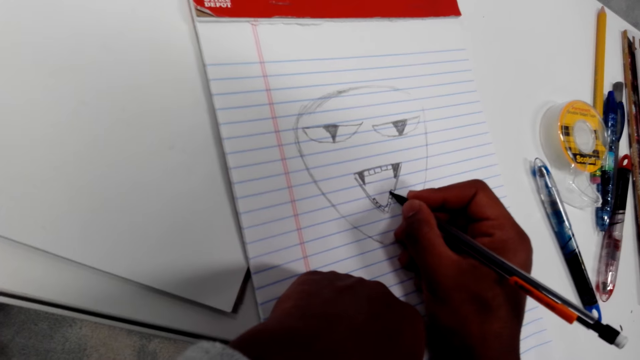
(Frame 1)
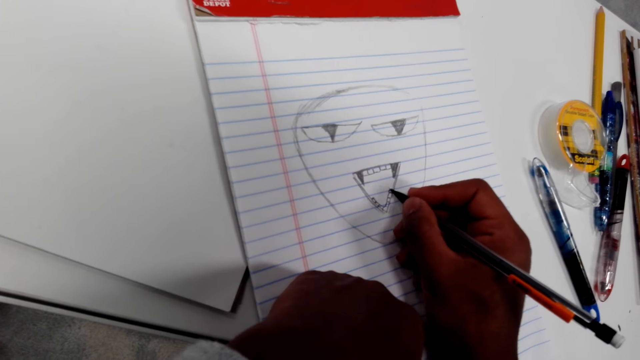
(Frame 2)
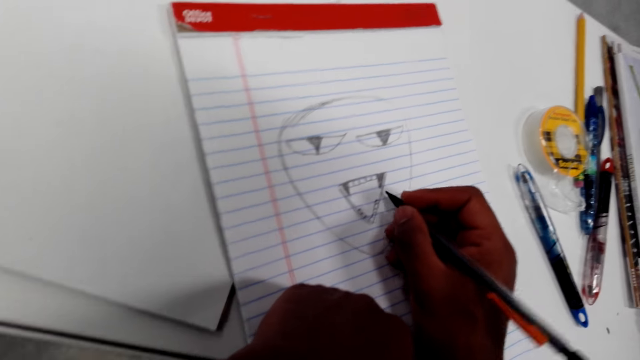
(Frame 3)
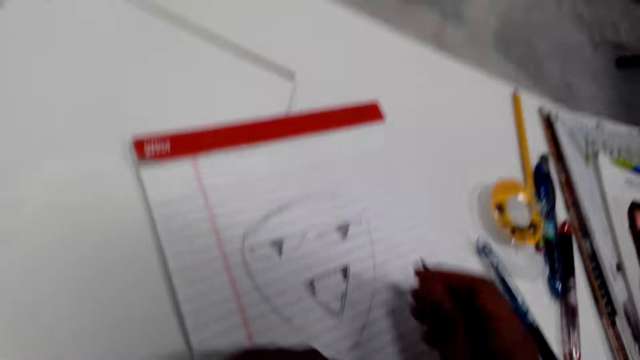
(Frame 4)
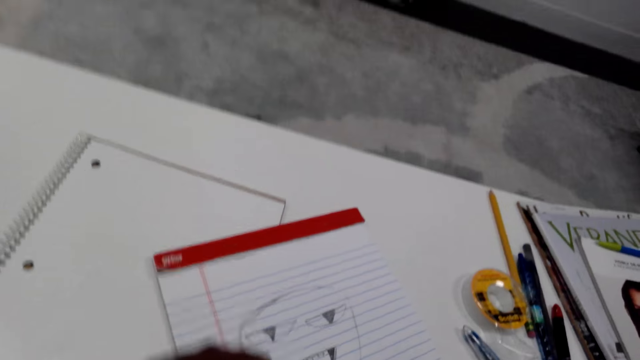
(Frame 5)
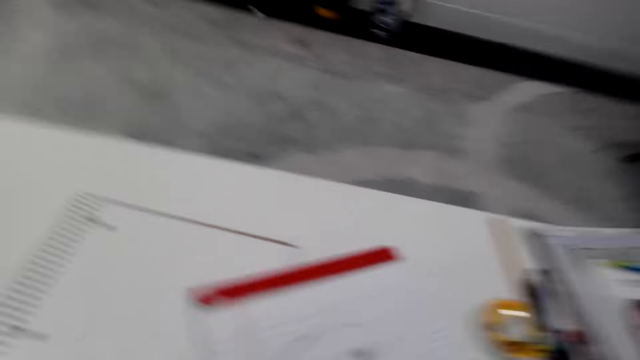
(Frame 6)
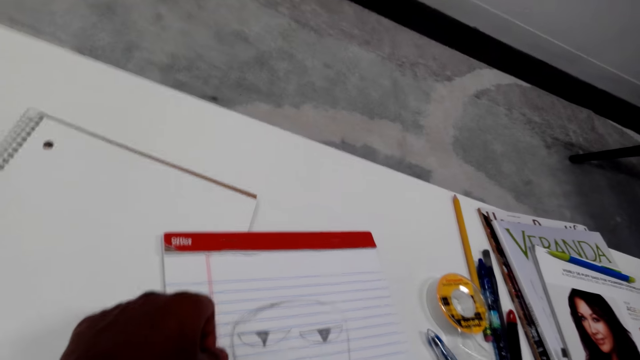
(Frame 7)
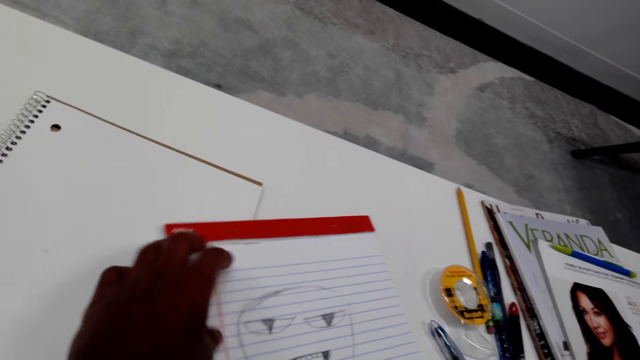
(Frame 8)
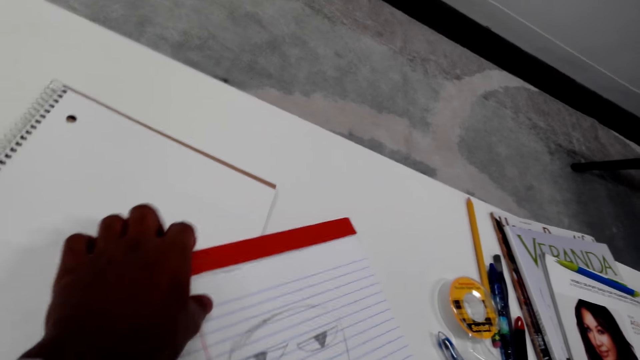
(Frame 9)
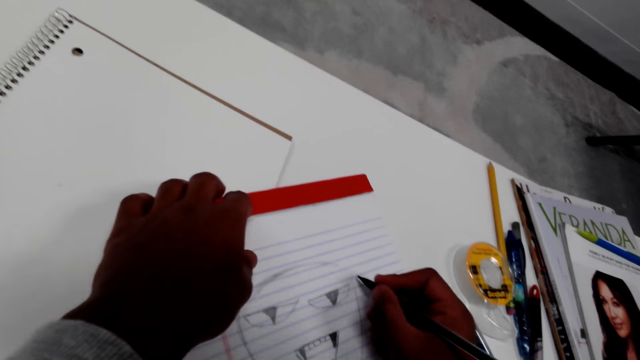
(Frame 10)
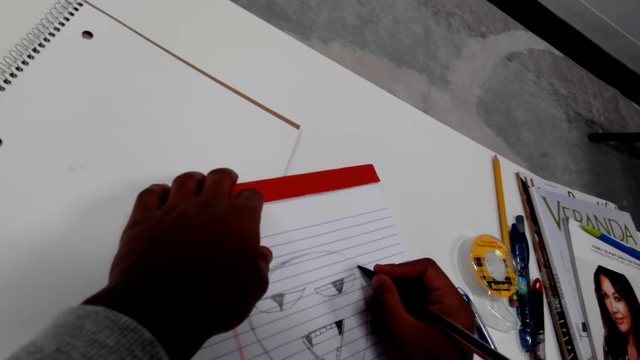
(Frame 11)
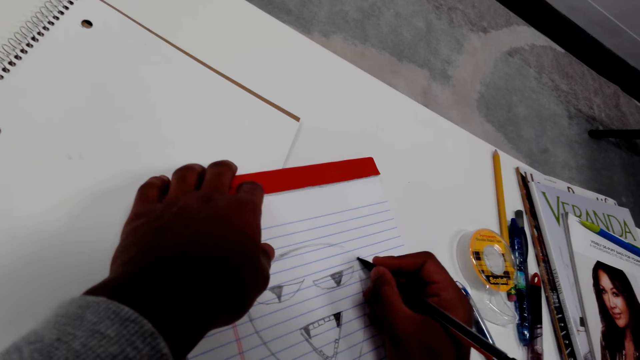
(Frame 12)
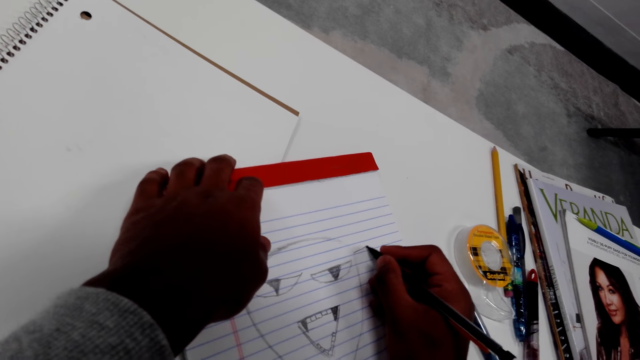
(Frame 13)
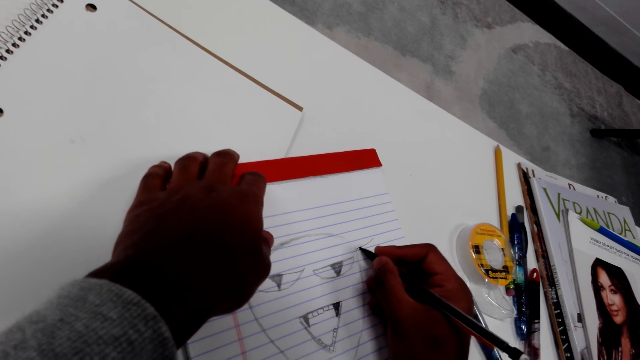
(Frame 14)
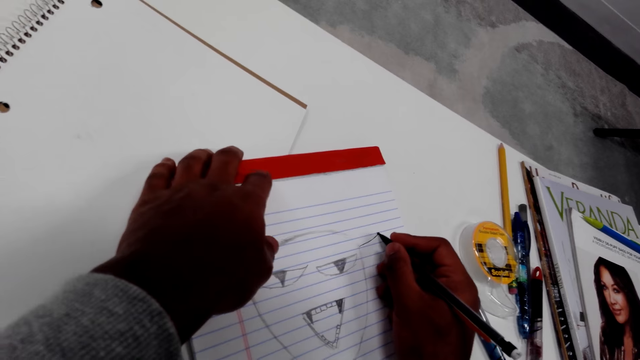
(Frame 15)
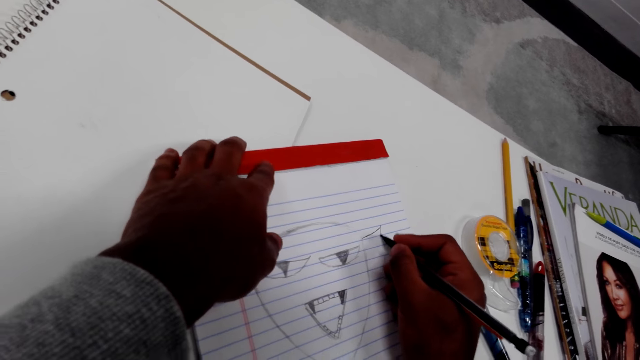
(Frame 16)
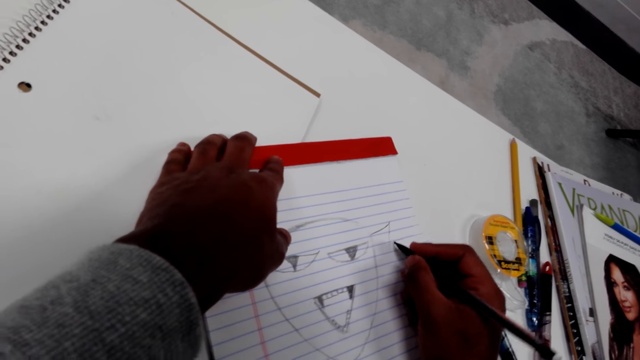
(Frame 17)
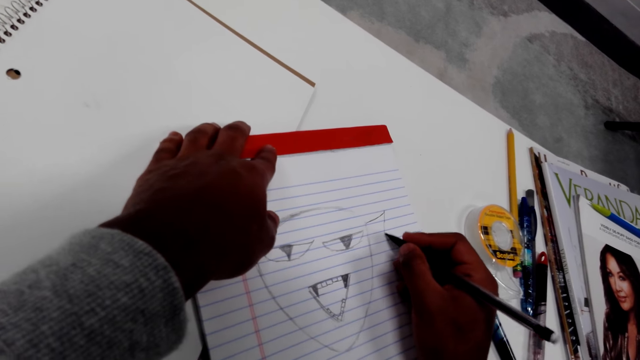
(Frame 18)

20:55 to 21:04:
The camera wearer holds the paper well. They move the paper. They hold the paper well. They draw on the paper.

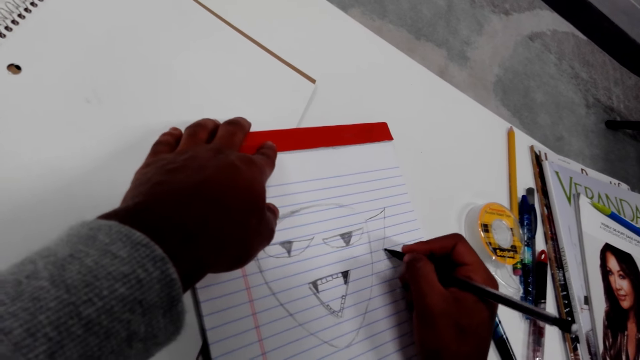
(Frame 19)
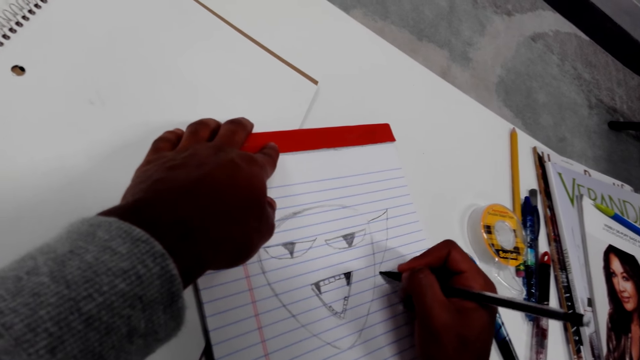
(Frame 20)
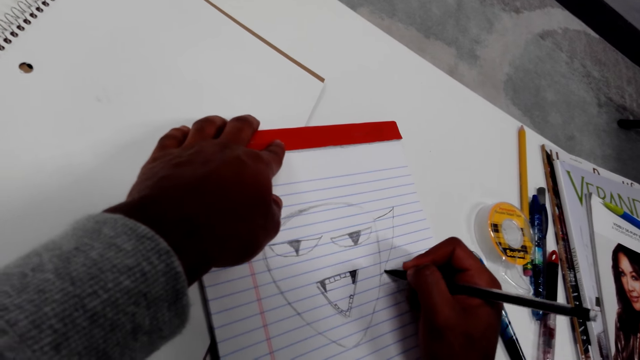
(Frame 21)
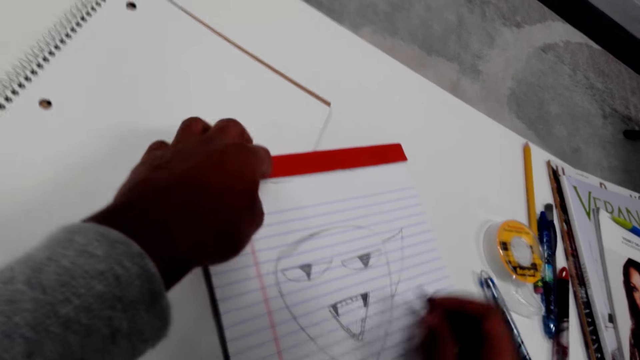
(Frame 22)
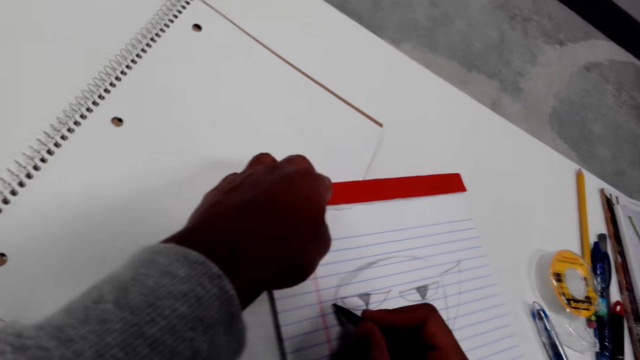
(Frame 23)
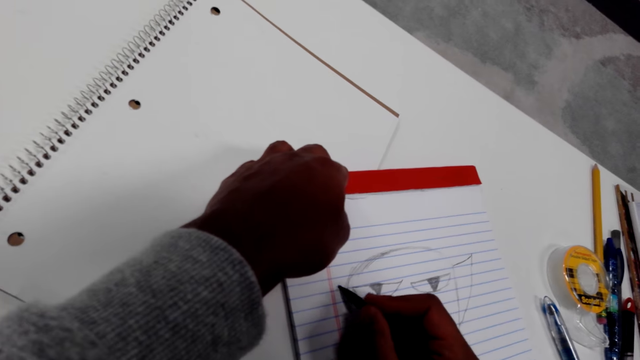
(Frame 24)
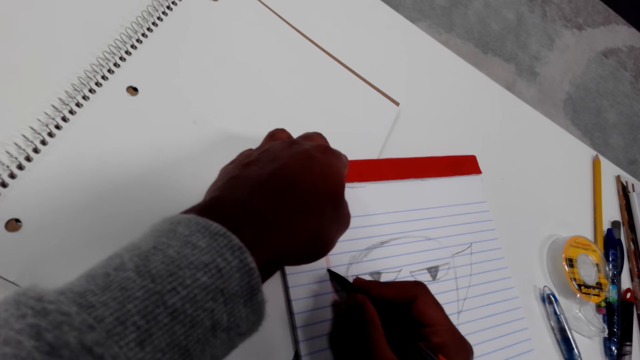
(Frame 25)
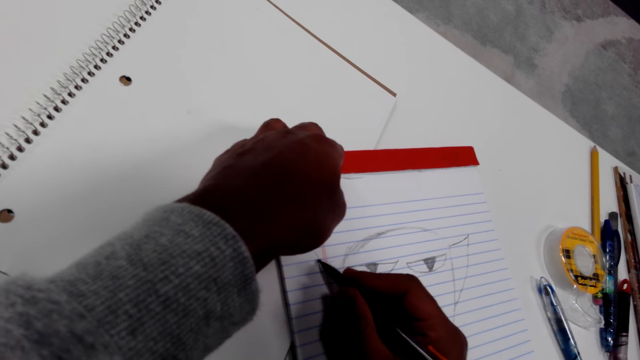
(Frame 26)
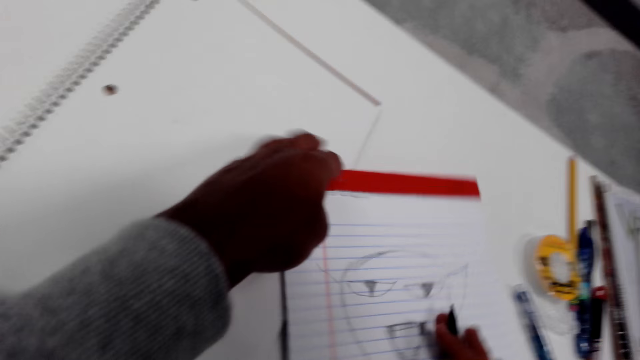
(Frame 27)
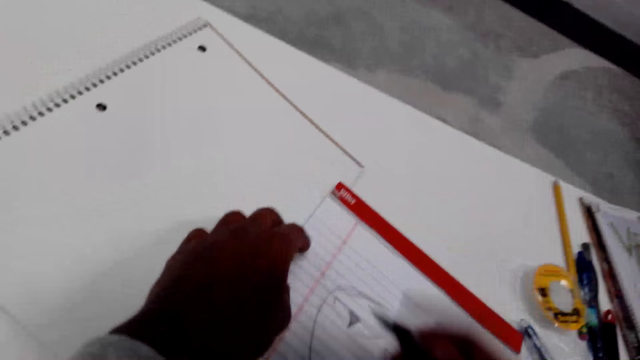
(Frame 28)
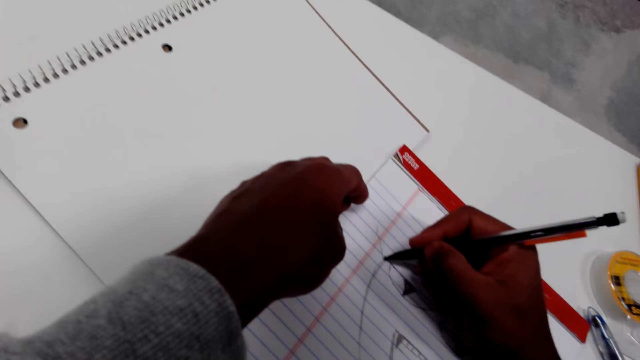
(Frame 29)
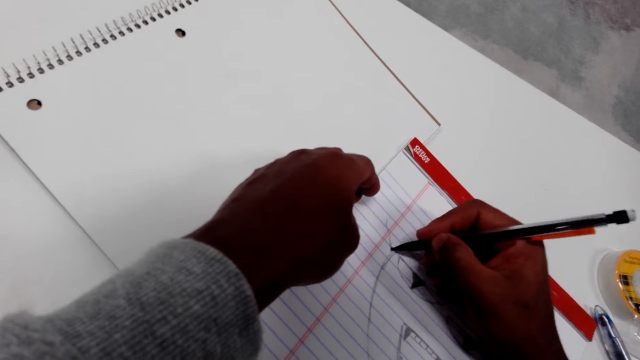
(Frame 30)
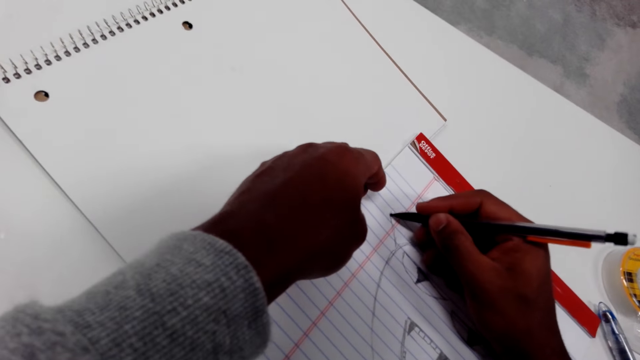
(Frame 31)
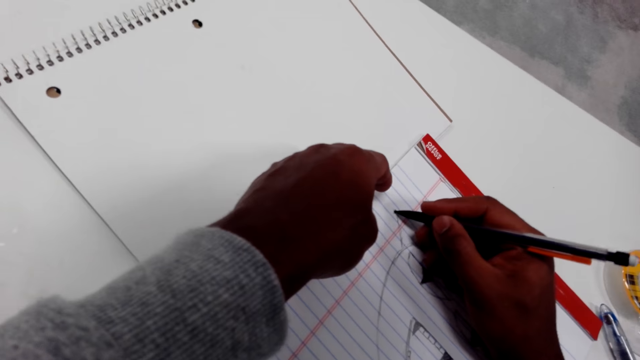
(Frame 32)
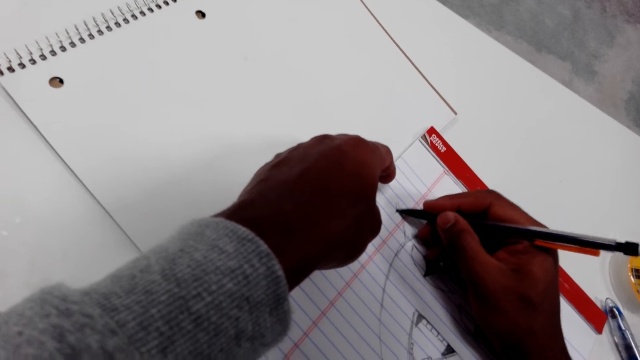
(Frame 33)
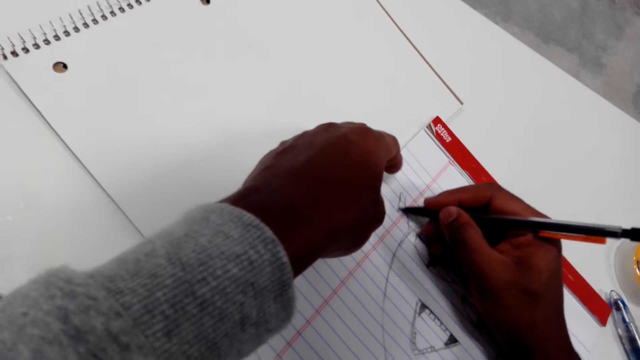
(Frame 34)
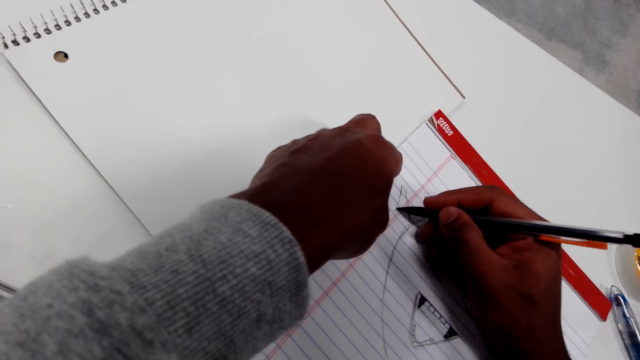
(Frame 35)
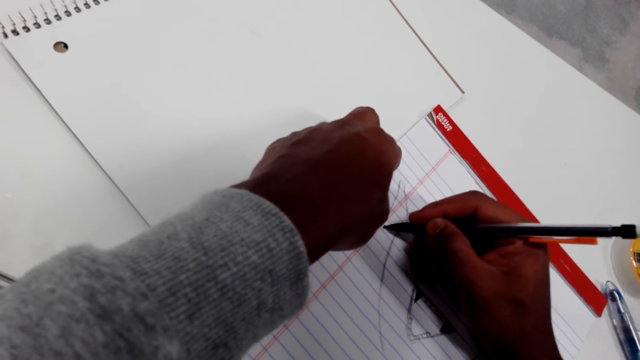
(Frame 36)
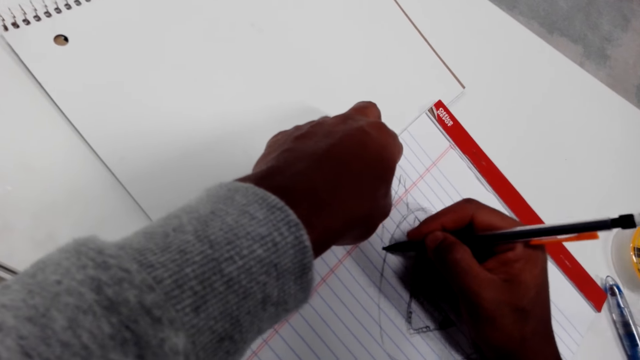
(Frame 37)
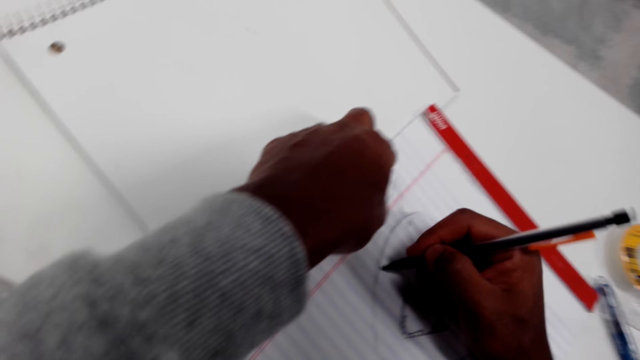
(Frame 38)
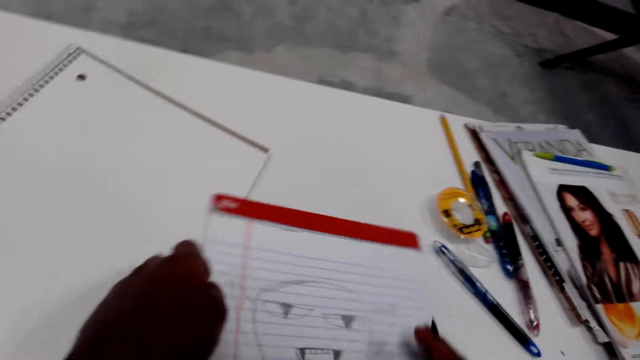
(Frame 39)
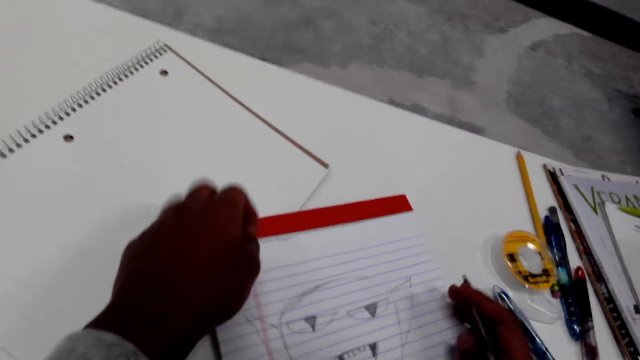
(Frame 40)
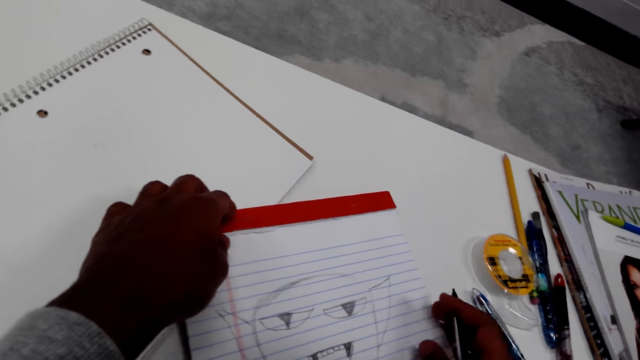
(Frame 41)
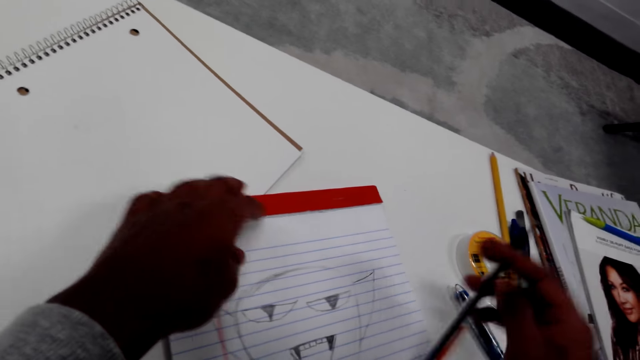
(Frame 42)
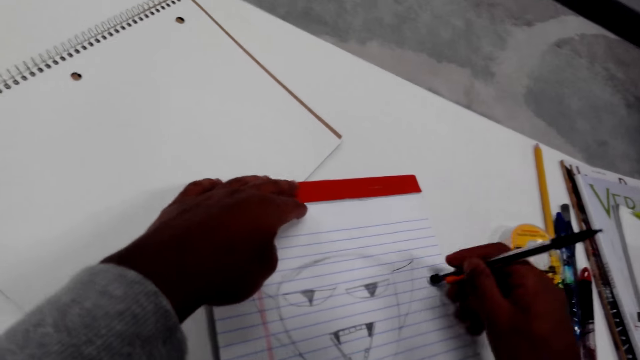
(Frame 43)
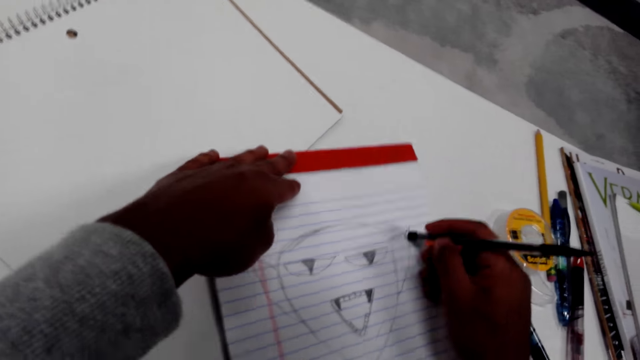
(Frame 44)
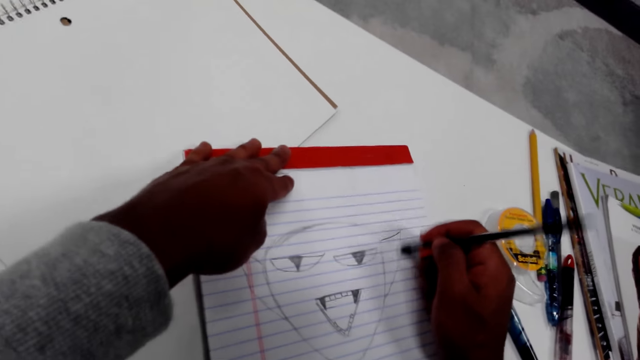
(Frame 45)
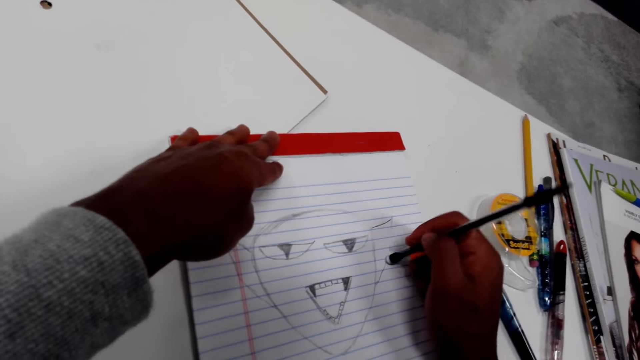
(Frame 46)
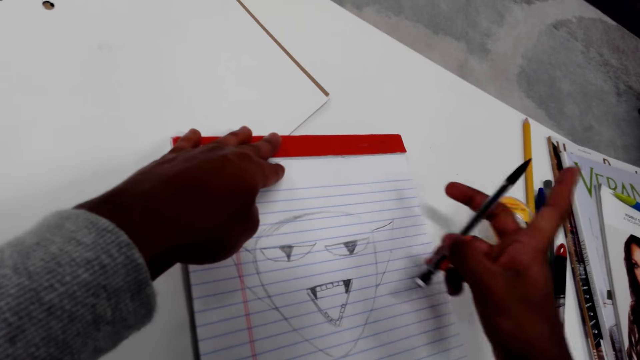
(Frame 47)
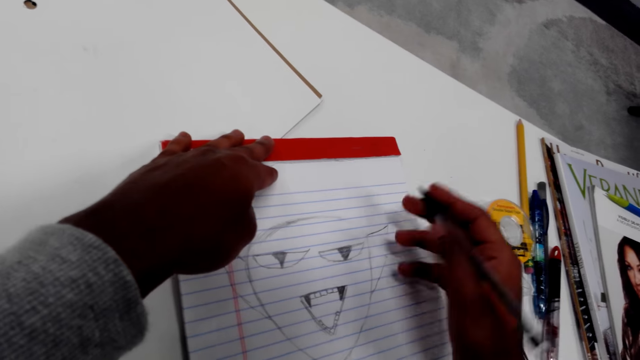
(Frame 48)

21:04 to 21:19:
The camera wearer draws on the paper. They turn the paper. They draw on the paper. They turn the paper. They turn the pencil. They erase the paper. They turn the pencil.
